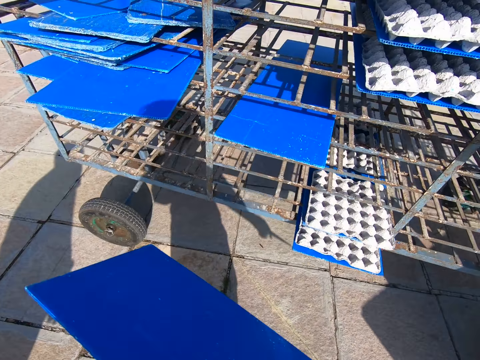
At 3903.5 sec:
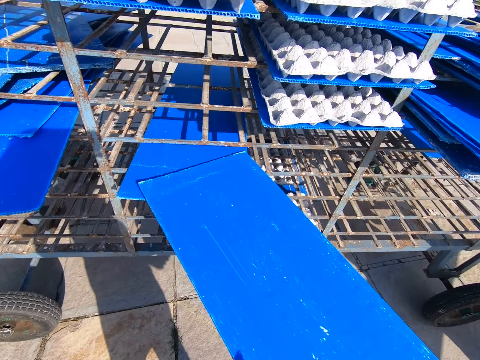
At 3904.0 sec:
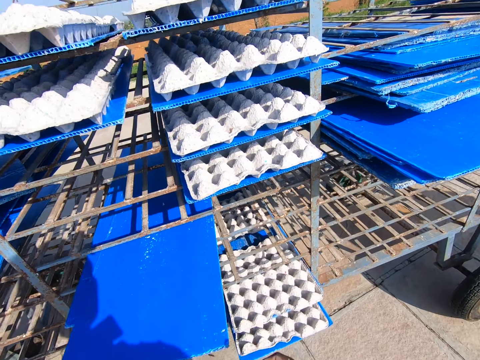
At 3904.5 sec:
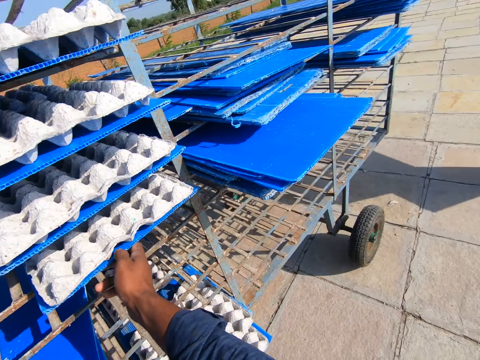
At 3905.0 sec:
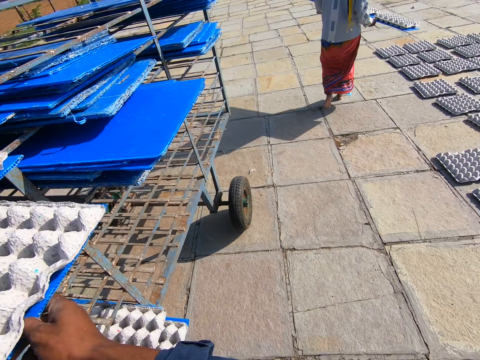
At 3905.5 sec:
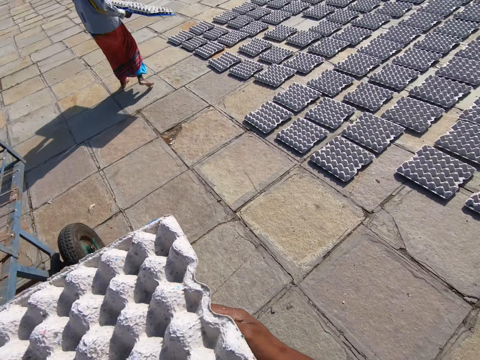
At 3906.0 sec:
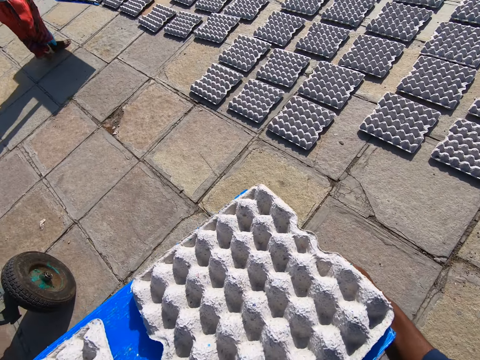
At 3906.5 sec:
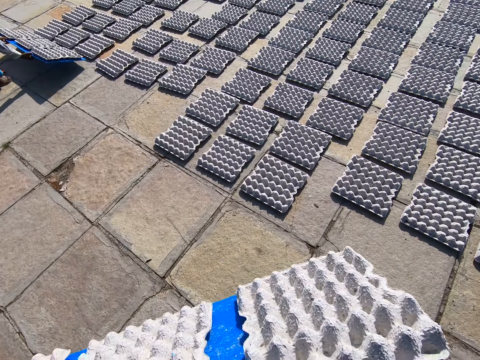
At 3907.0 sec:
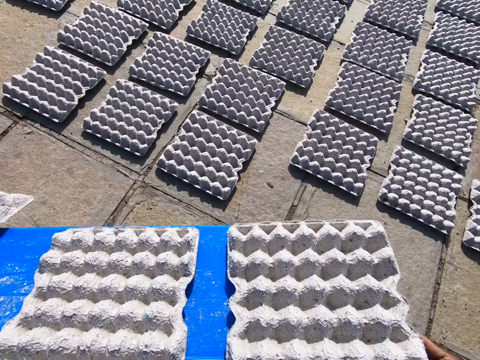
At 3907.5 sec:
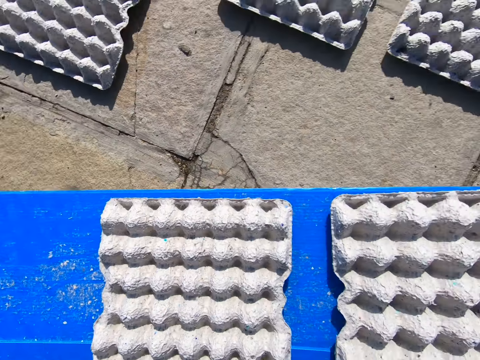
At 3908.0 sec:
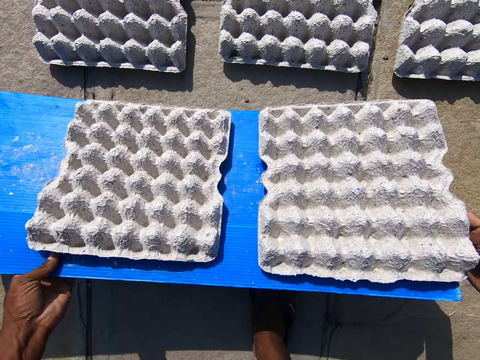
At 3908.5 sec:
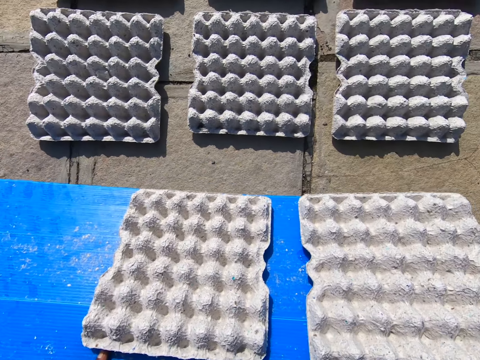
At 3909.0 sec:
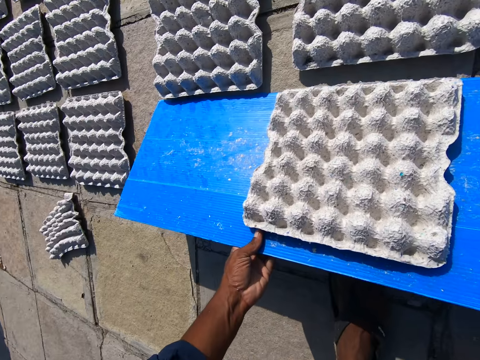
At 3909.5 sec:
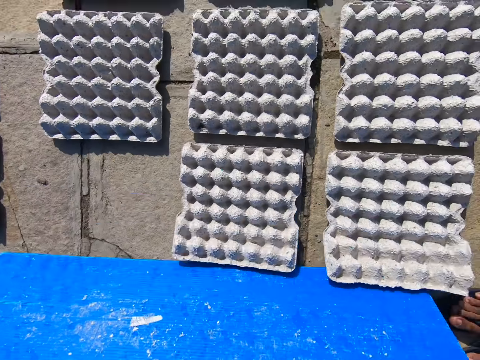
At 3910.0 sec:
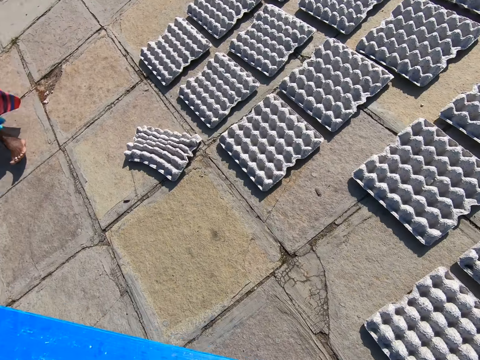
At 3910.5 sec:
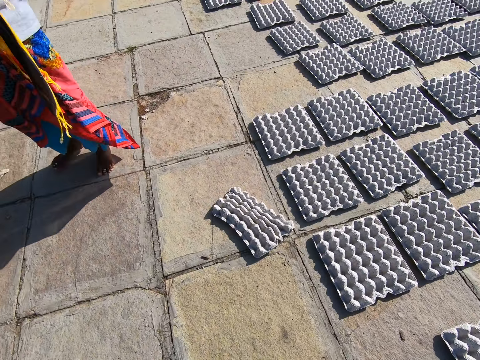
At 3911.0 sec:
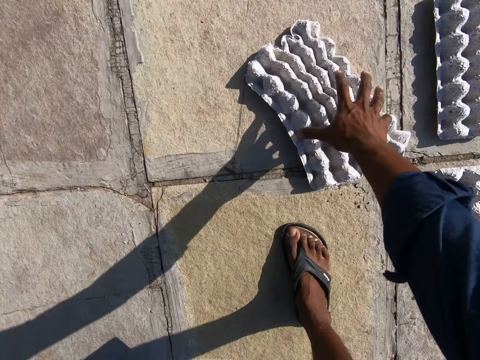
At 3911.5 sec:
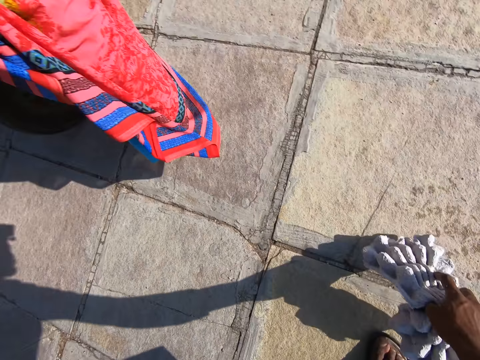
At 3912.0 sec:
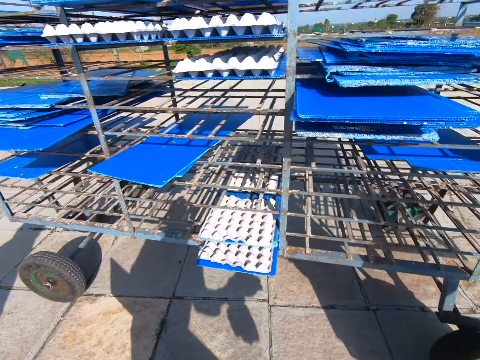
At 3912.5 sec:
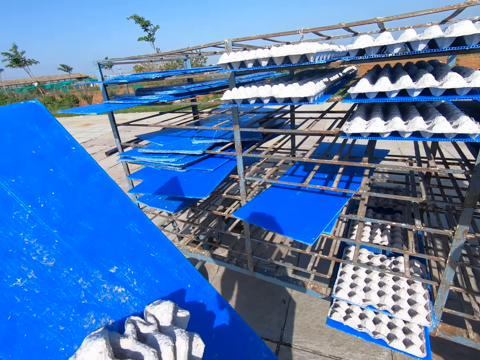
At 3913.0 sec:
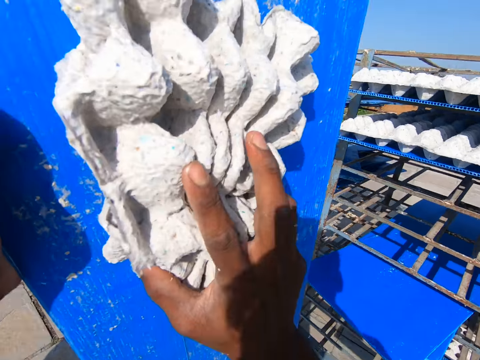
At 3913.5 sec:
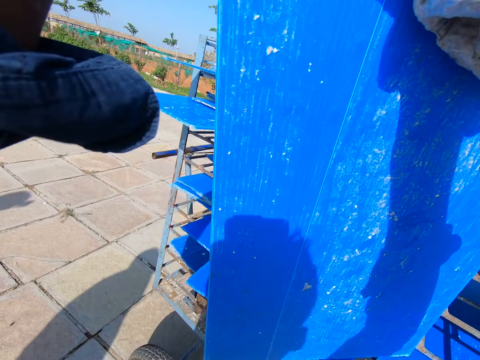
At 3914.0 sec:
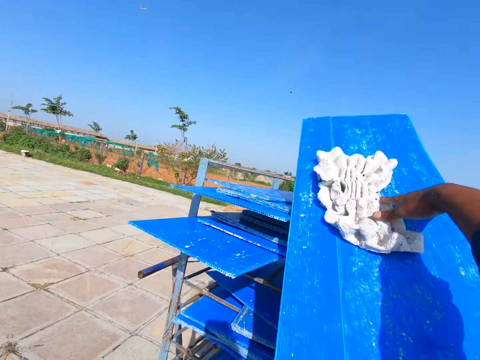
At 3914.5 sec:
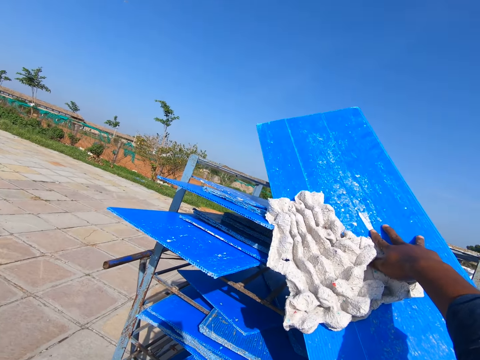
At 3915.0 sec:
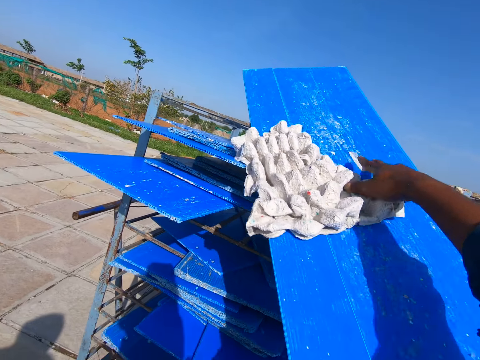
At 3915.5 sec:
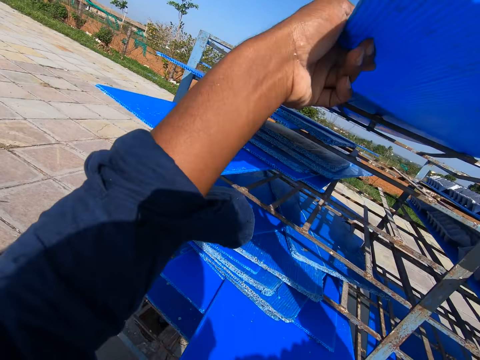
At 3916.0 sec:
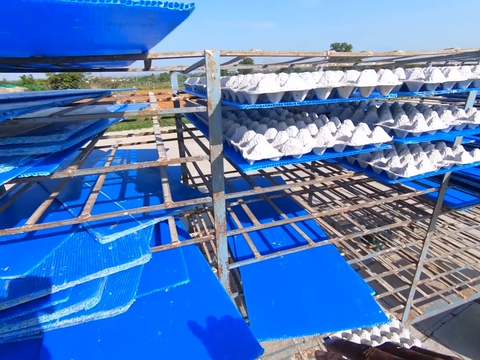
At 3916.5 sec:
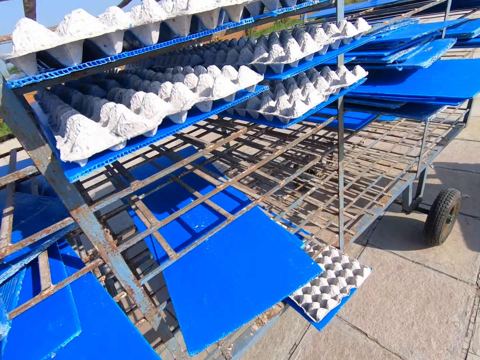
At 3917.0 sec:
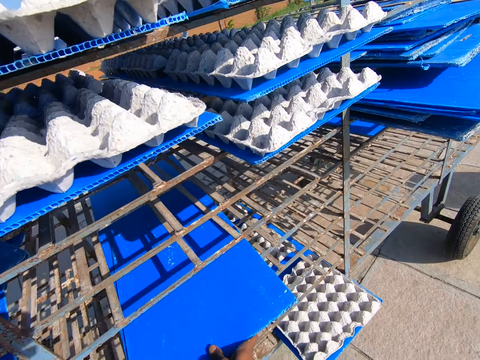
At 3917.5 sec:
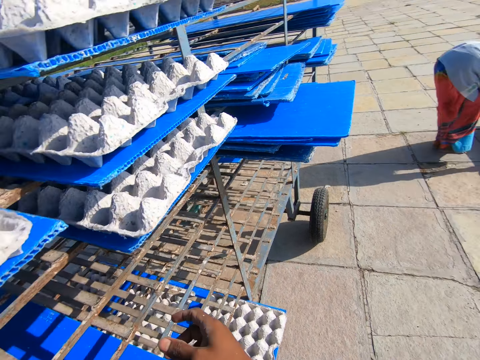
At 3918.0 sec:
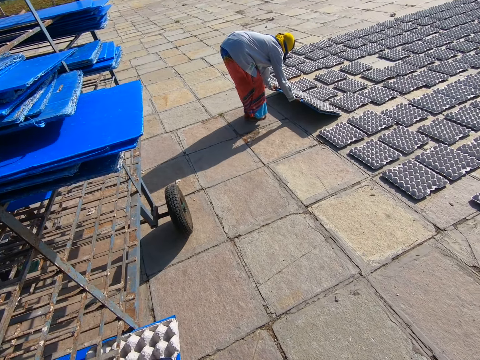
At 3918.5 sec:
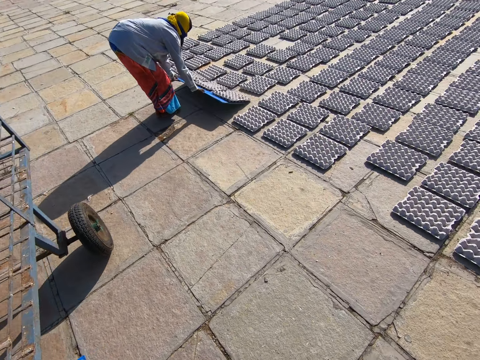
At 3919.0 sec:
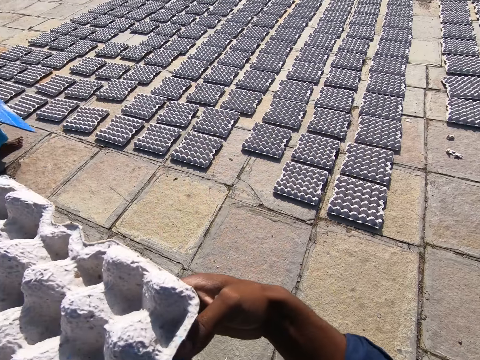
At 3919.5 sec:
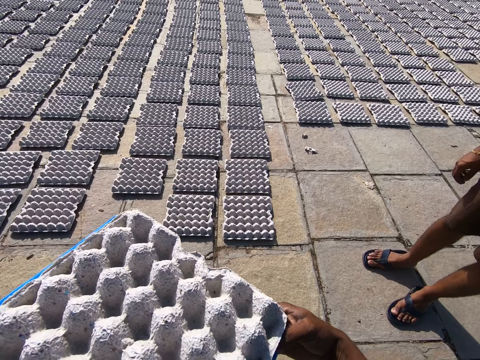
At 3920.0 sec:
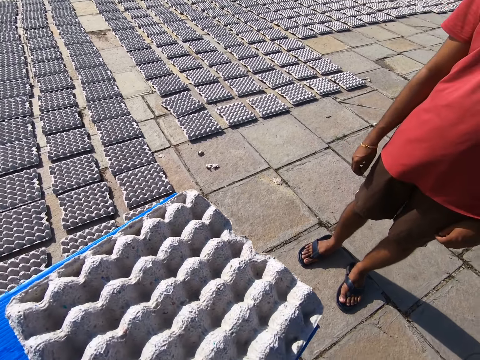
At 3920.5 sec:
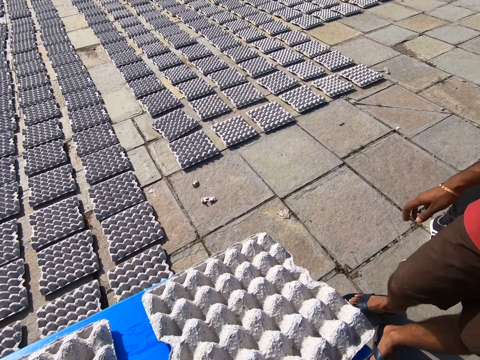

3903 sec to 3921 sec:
The camera wearer puts the tray in the rack with both hands. He picks a tray of egg crates from the rack with both hands. A woman carries egg trays around the compound. The woman drops the egg crates on the tray on the ground. The camera wearer drops the tray. He puts the tray in the rack with both hands. He pours egg trays on the floor. He picks an egg crate on the ground with his right hand. He places the egg crate in his right hand on the tray. He puts the tray in the rack with both hands. He picks a tray of egg crates from the rack with both hands. The woman drops the egg crates on the tray on the ground. The camera wearer carries egg trays around the compound.

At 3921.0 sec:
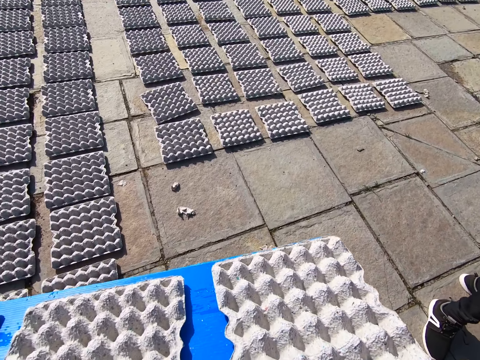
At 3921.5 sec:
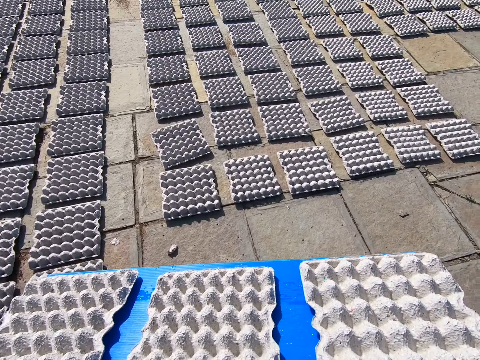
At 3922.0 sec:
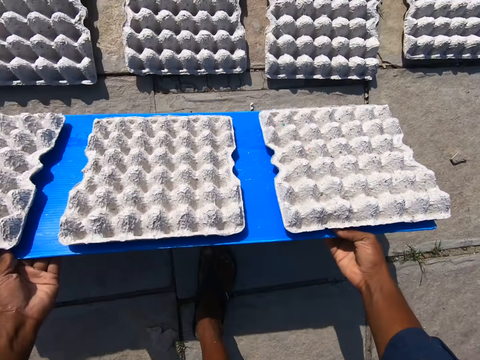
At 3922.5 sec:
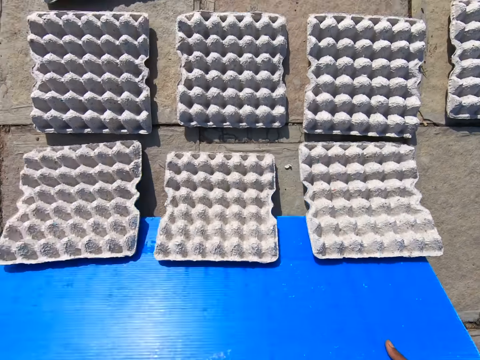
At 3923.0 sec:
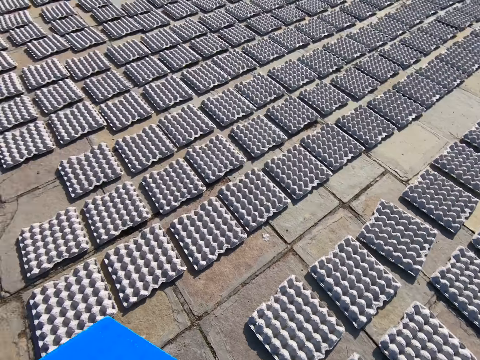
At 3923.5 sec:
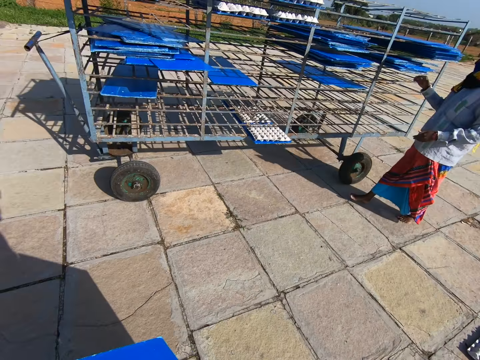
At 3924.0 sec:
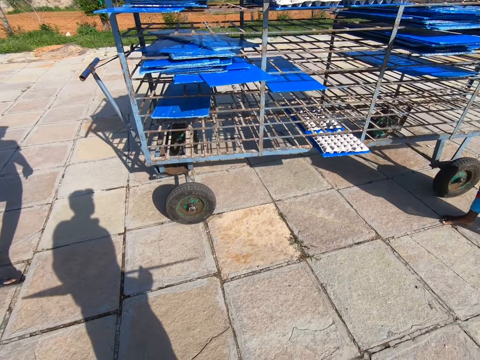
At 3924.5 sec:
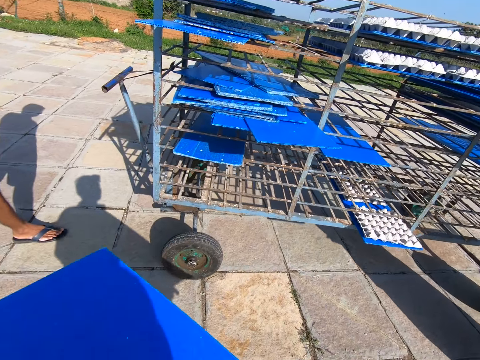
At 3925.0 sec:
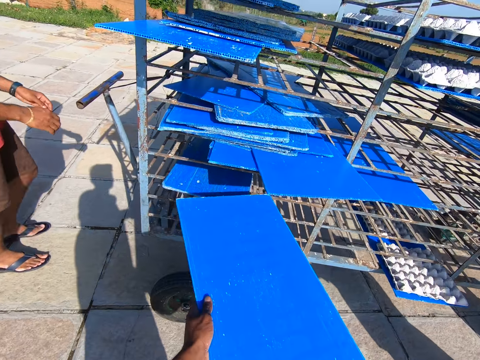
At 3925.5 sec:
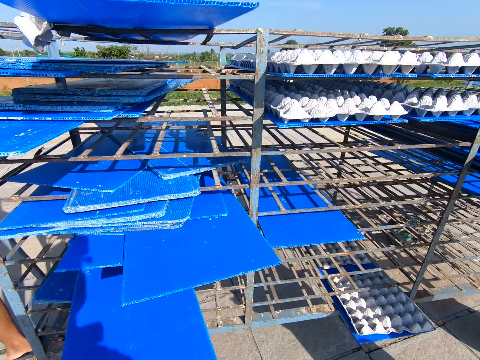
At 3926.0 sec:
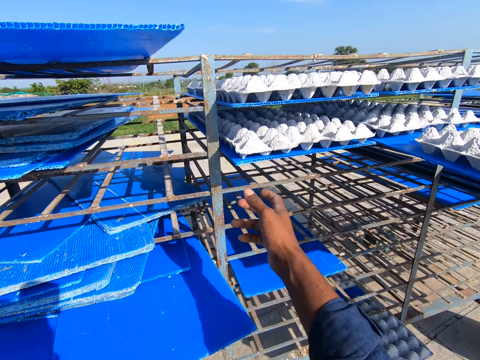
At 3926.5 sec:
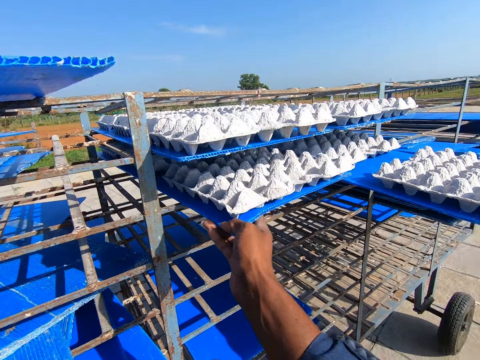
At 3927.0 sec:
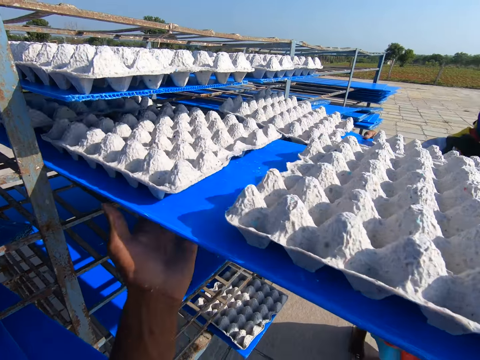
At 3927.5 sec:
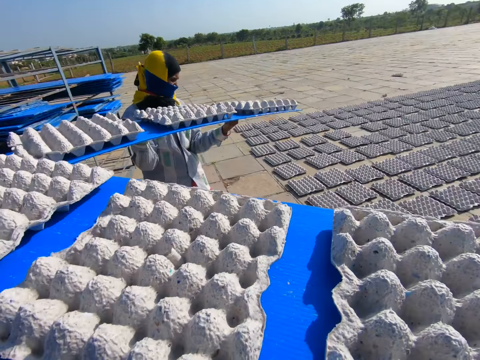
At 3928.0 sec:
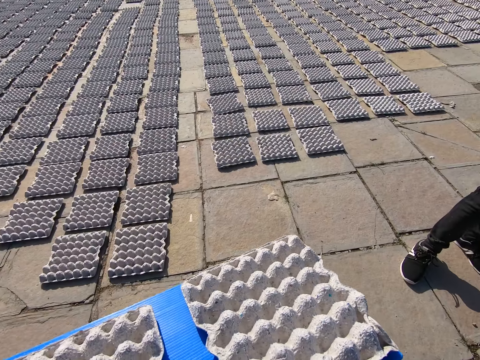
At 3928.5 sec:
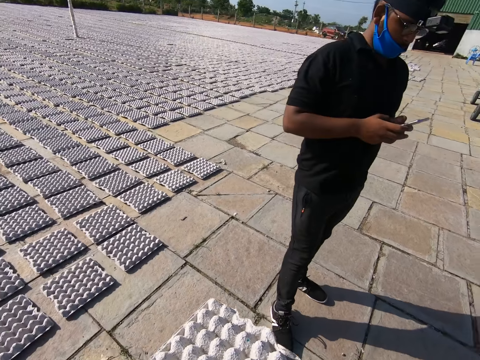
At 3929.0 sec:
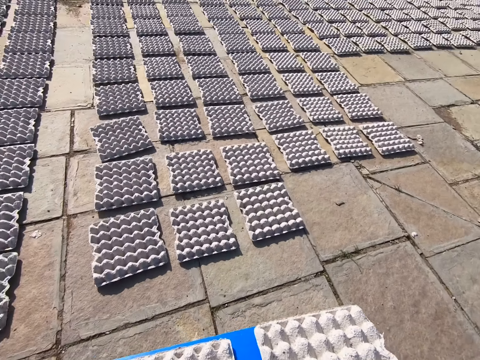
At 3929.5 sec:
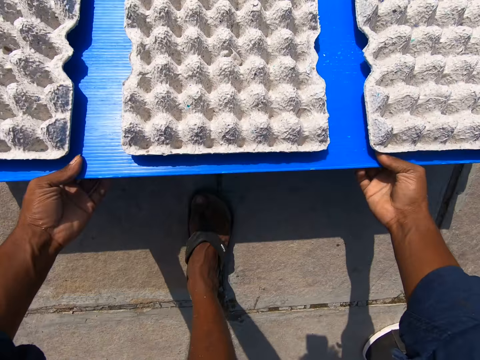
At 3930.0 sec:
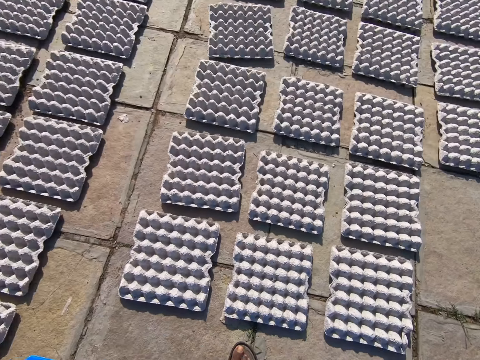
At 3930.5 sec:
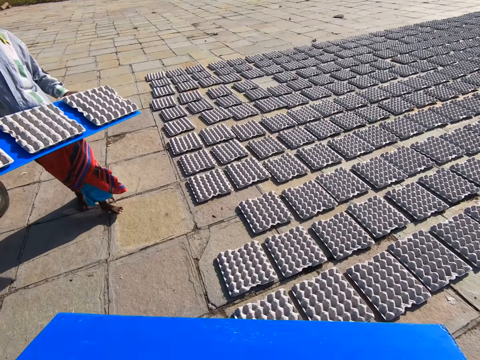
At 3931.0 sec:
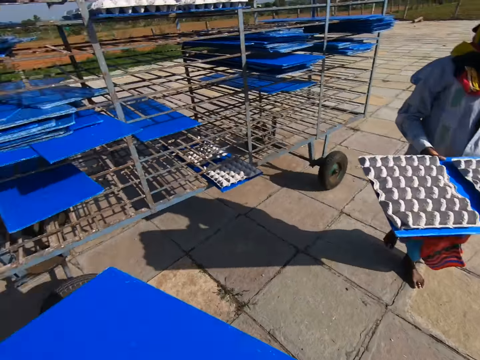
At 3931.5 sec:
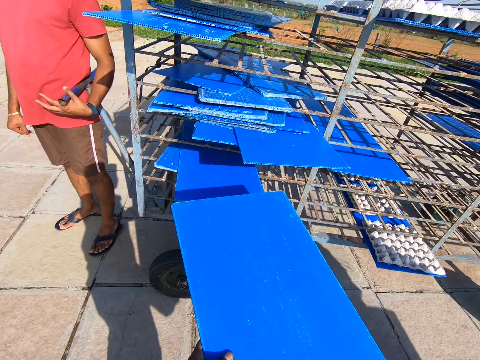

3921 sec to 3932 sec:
The camera wearer drops the egg crates on the tray on the ground. They walk around the compound. They put the tray in the rack with both hands. A woman picks a tray of egg crates from the rack with both hands. The camera wearer picks a tray of egg crates from the rack with both hands. A man operates a phone in his hands. The camera wearer drops the egg crates on the tray on the ground. The woman carries egg trays around the compound.
